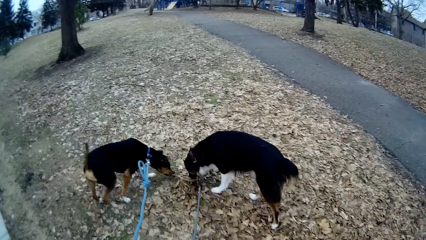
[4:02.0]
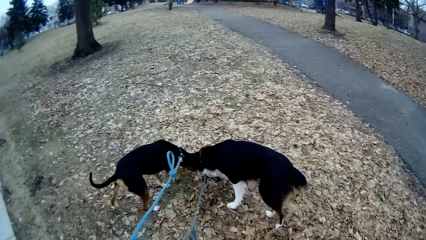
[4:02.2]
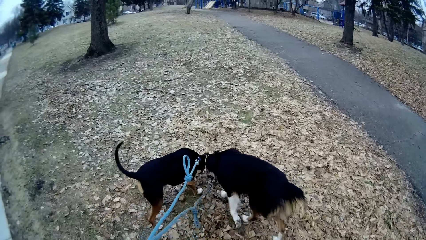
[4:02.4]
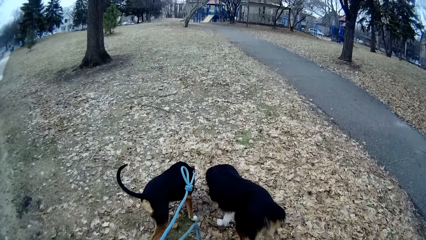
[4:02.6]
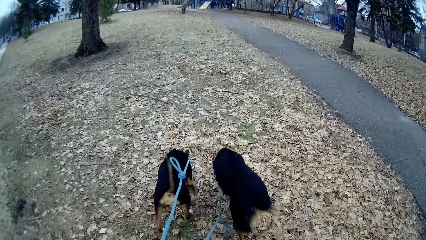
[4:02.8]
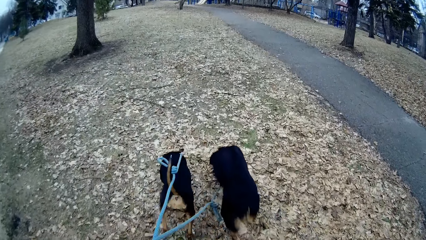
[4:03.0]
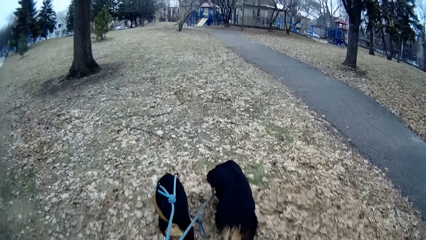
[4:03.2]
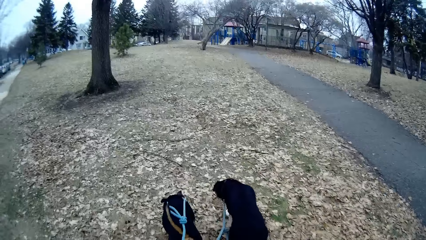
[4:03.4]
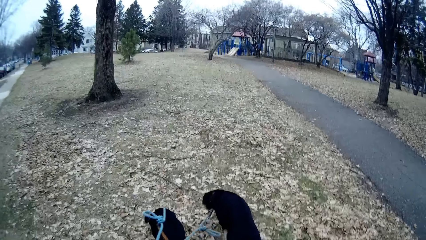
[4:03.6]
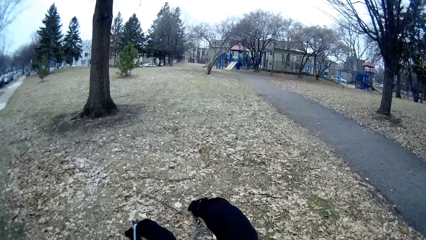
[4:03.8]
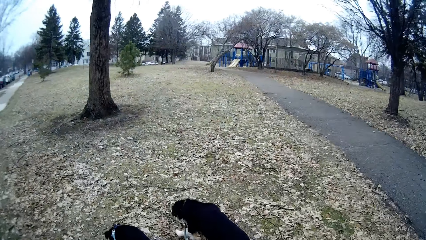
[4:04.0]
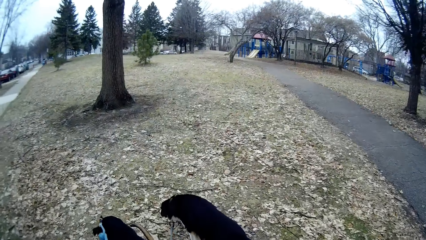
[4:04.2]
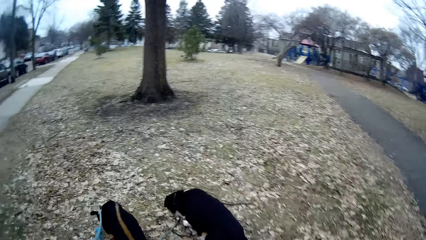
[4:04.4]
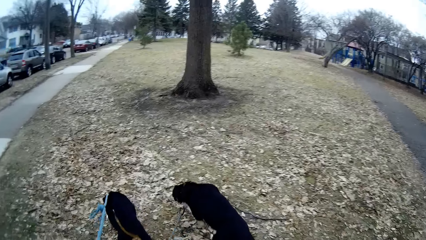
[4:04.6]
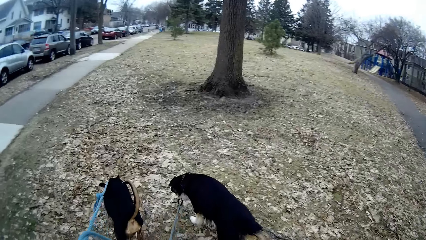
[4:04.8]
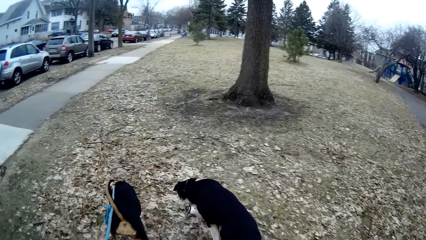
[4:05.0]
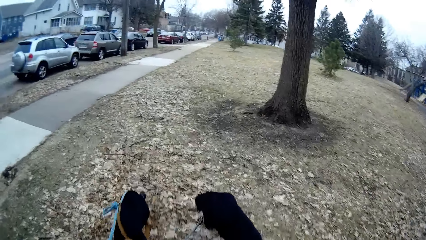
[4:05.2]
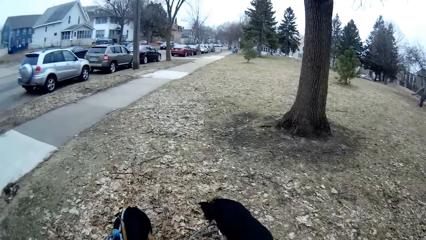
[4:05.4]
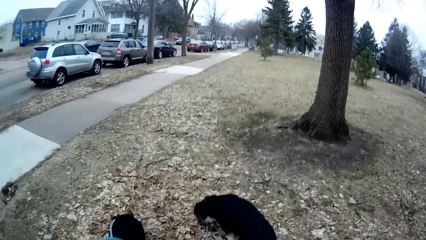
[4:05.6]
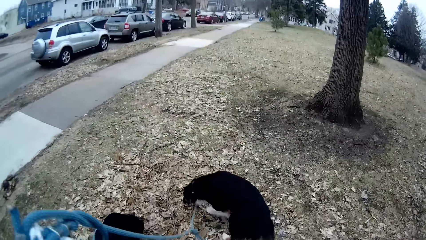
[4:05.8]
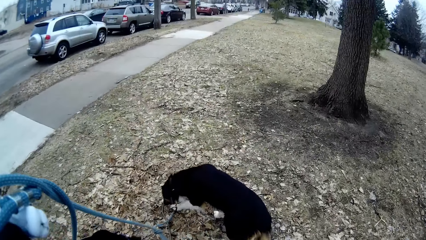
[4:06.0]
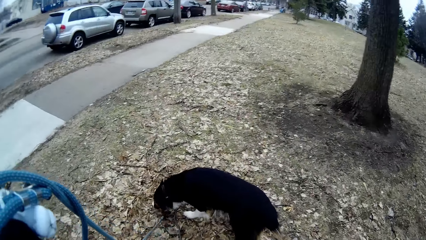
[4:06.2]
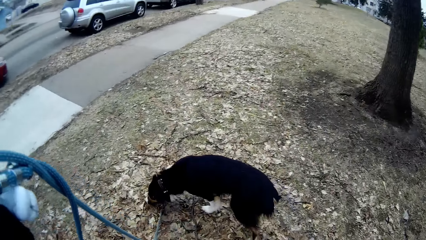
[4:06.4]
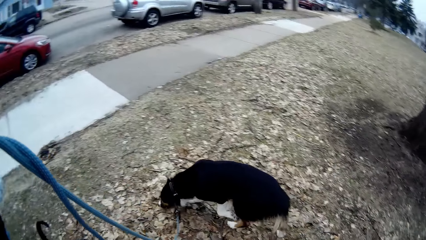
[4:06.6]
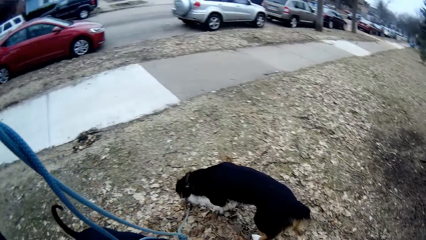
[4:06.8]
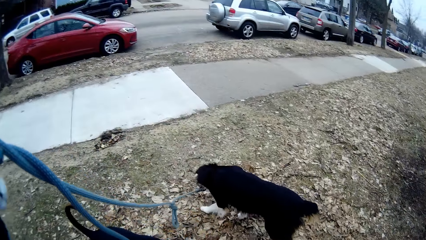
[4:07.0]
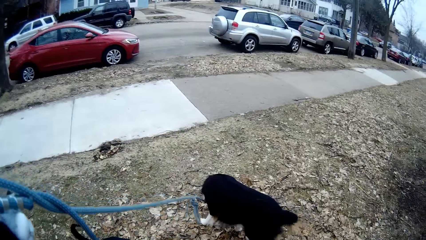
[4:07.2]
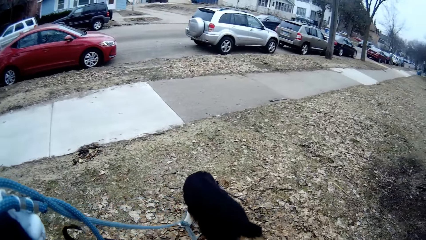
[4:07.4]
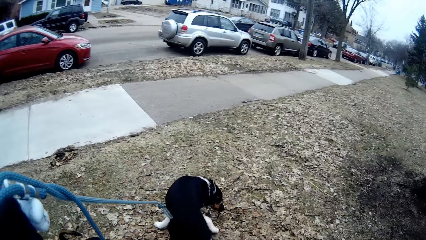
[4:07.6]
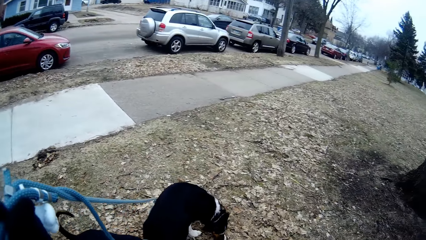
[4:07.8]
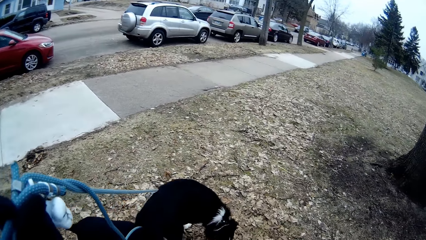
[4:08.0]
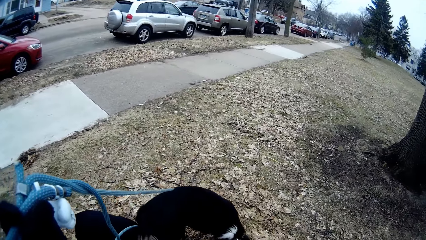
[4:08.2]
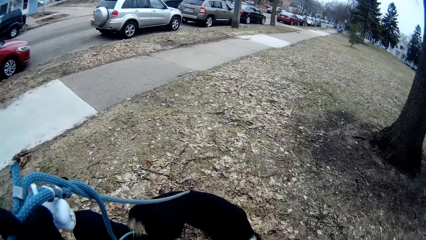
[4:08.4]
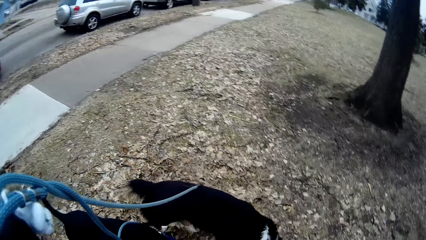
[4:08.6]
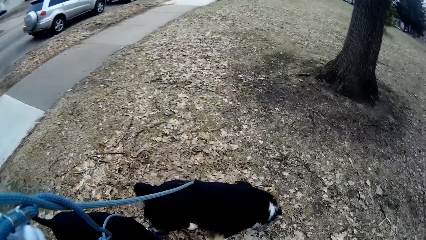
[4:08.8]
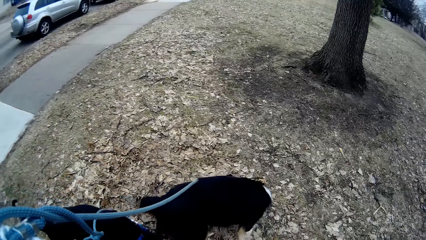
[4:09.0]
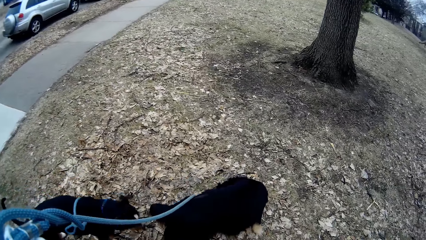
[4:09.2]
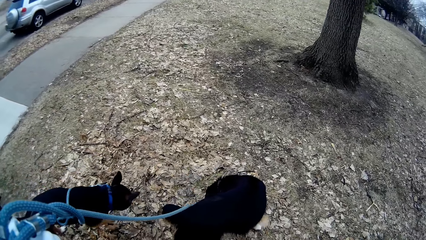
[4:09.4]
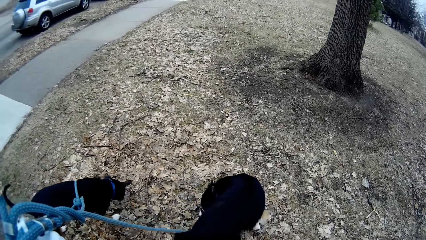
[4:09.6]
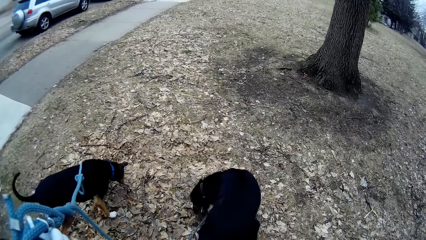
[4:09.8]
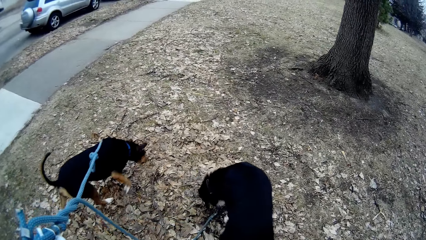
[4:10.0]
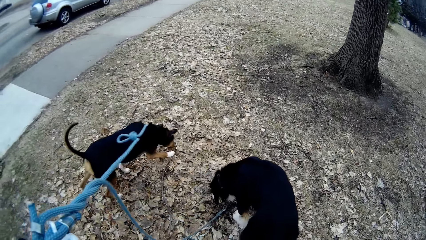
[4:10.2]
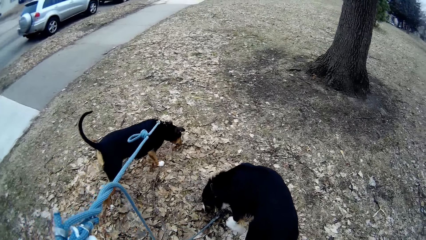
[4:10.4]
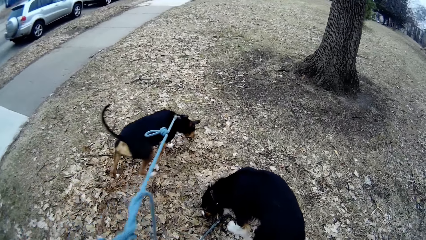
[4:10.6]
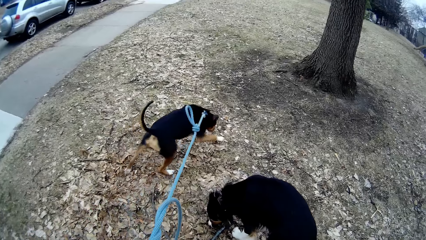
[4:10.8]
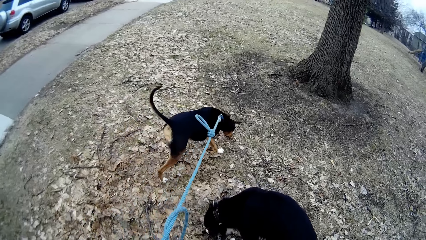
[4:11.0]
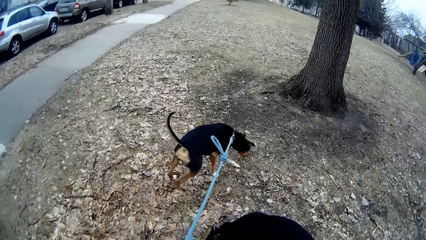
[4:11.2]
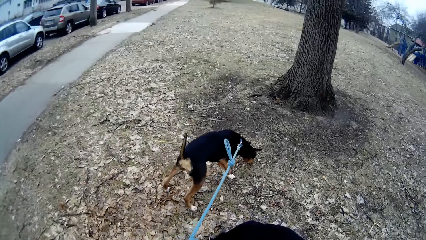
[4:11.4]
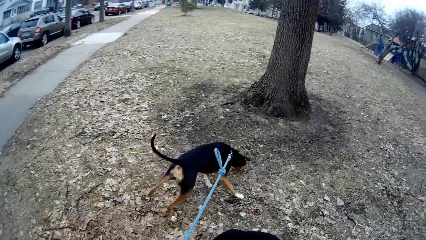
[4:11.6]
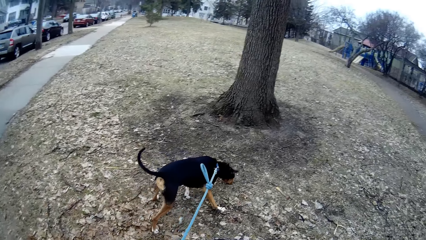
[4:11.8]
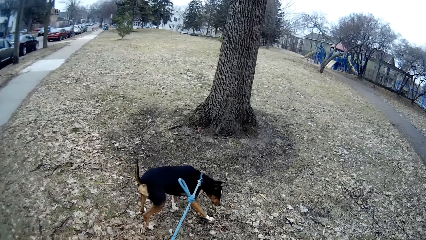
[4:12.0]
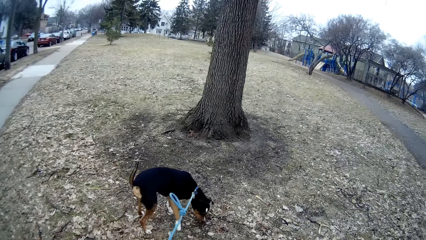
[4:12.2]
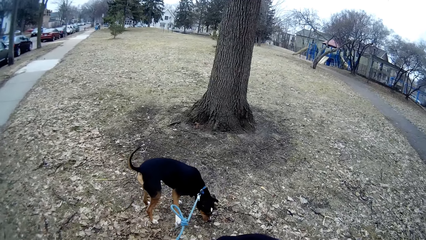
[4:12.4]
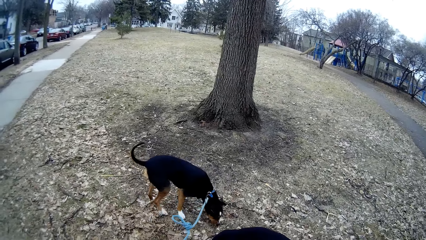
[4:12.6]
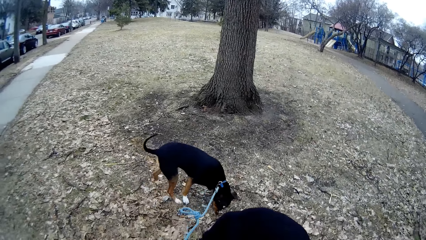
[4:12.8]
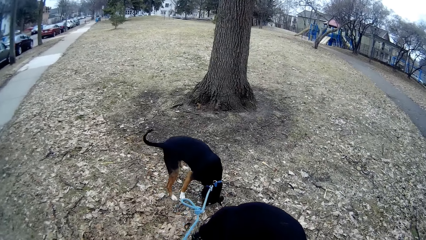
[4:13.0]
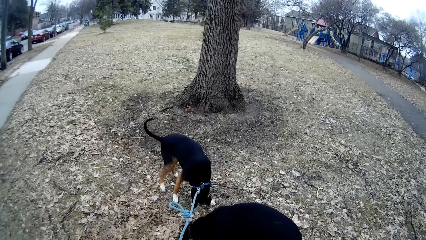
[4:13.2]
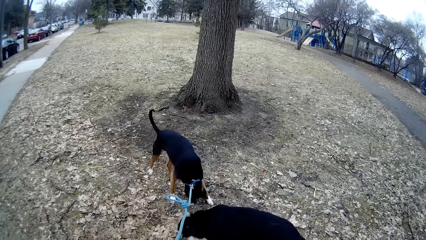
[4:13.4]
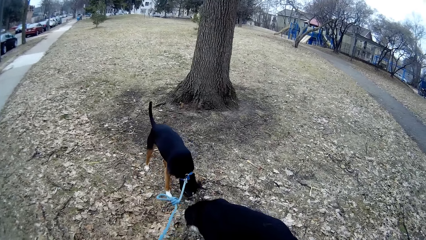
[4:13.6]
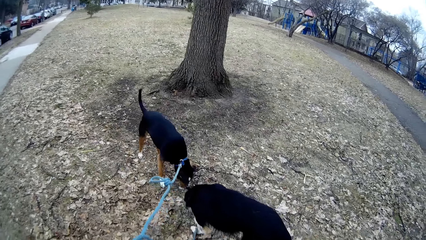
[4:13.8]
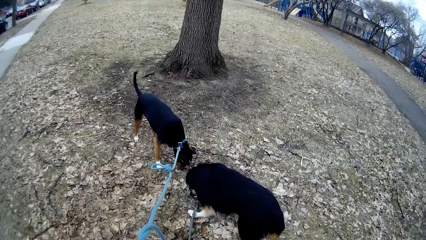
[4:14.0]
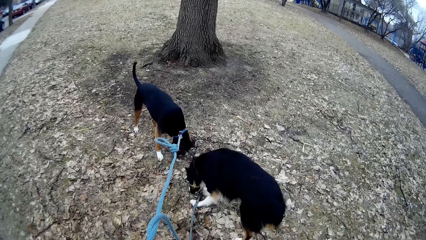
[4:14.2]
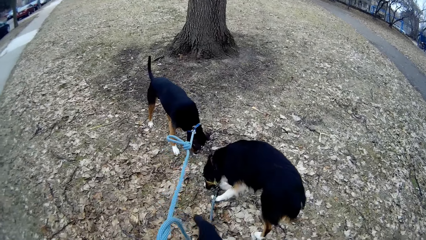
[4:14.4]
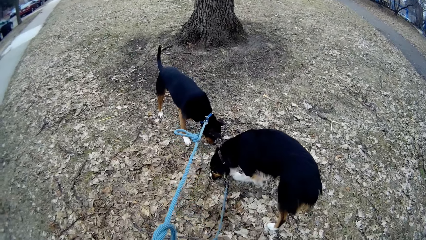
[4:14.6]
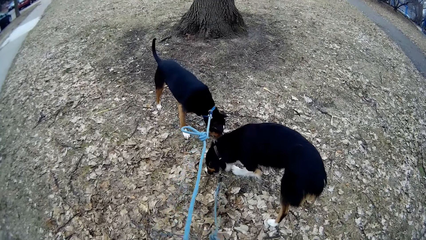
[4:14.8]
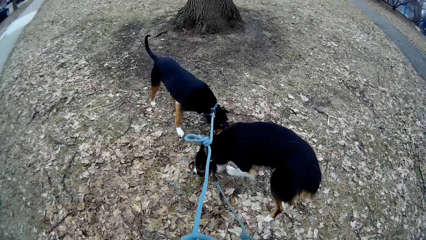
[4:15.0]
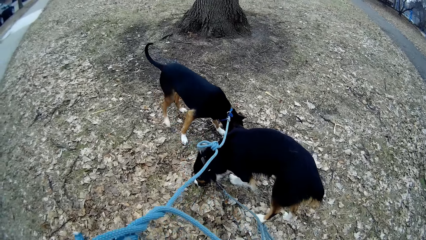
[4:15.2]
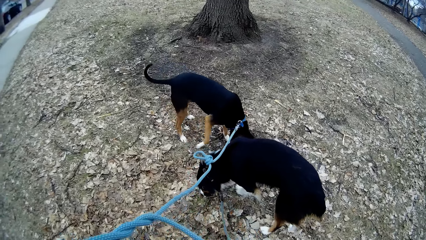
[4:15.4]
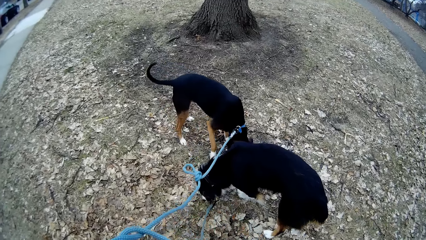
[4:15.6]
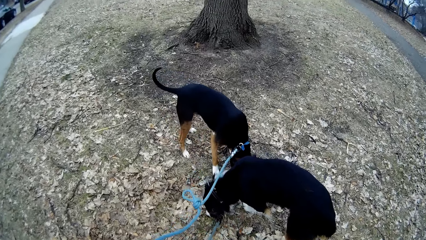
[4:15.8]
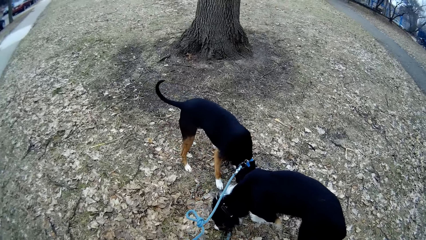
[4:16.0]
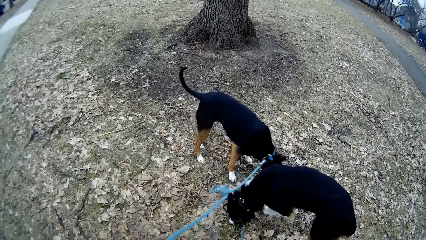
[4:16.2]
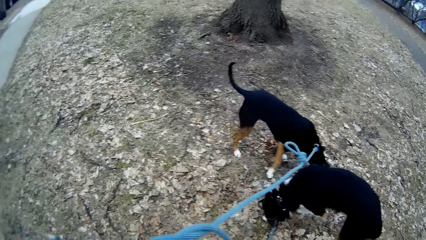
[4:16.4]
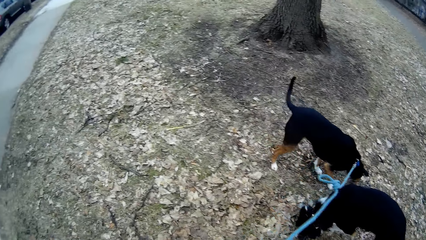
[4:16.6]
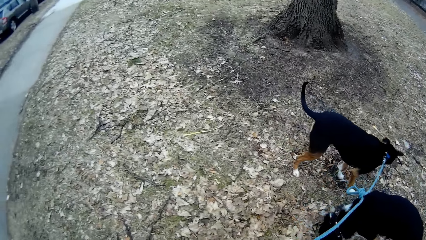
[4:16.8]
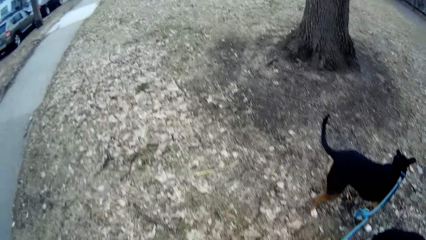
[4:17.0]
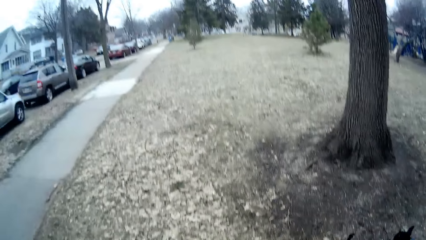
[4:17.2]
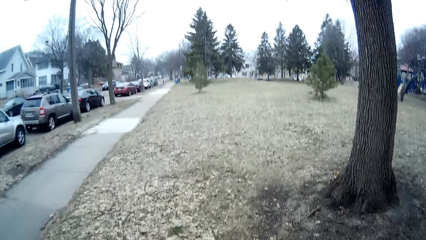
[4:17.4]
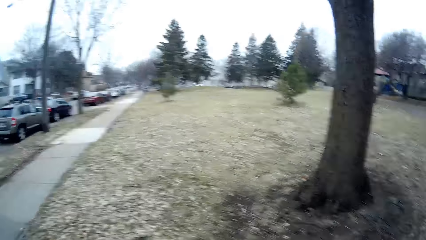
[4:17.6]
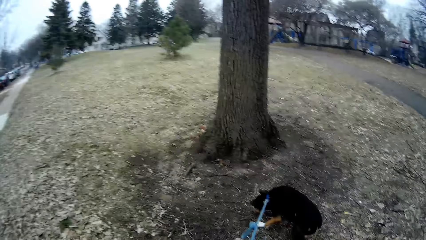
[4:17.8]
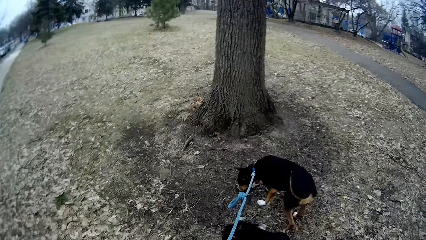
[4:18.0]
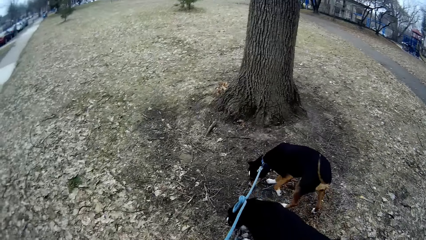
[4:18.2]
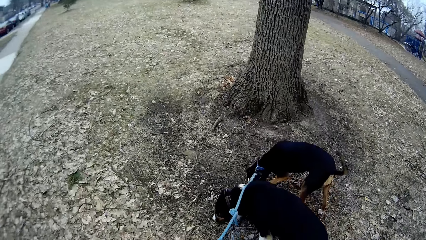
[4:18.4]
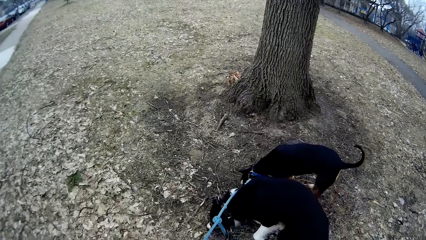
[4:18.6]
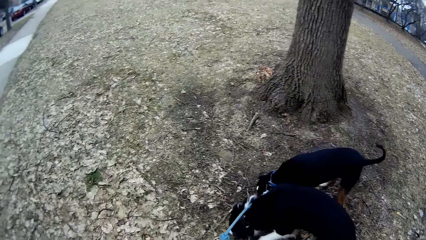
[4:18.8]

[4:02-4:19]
The camera wearer walks with the dogs into the grass yard. They pull the leash. They stand. They walk.
